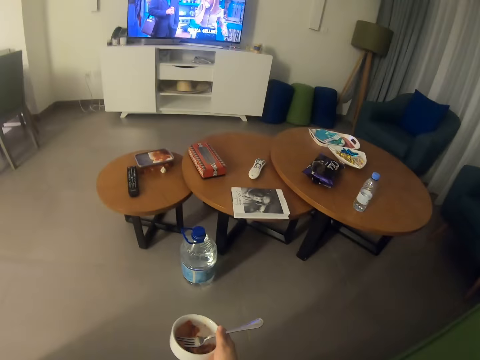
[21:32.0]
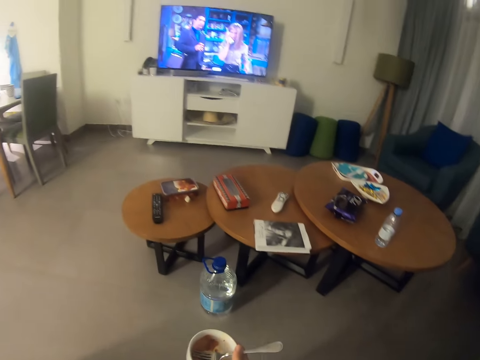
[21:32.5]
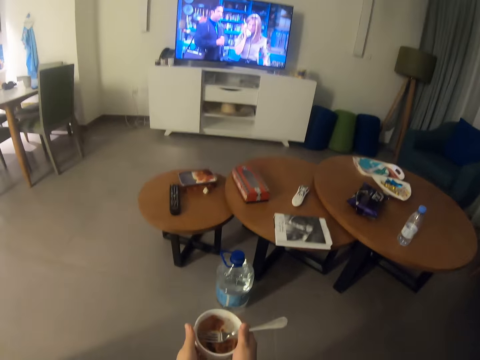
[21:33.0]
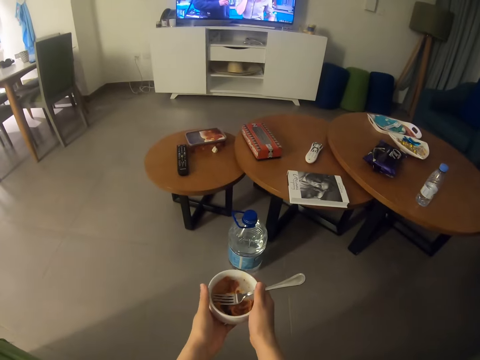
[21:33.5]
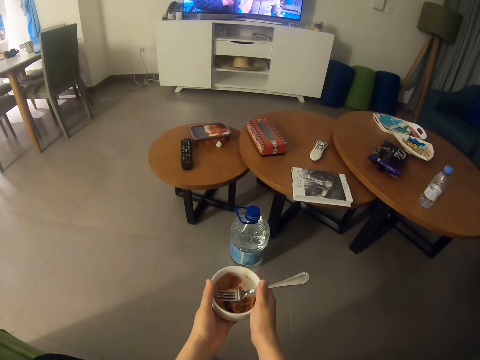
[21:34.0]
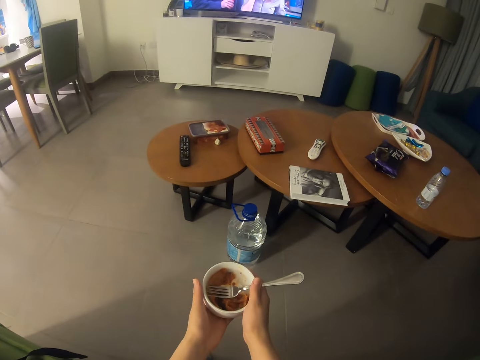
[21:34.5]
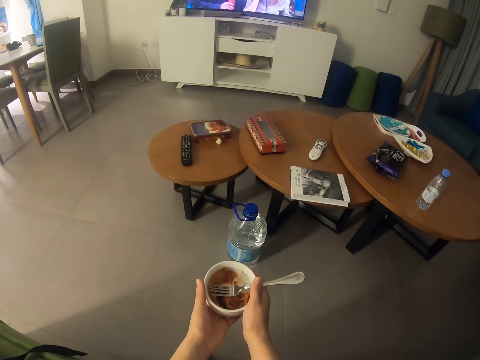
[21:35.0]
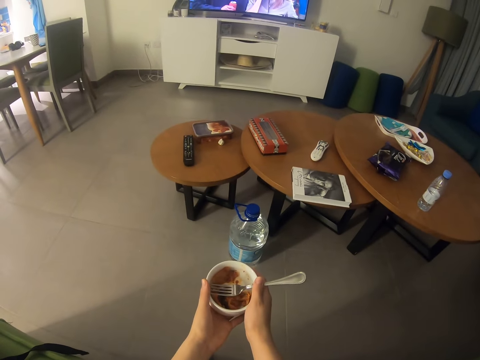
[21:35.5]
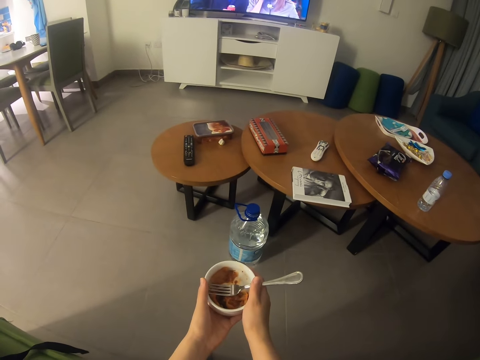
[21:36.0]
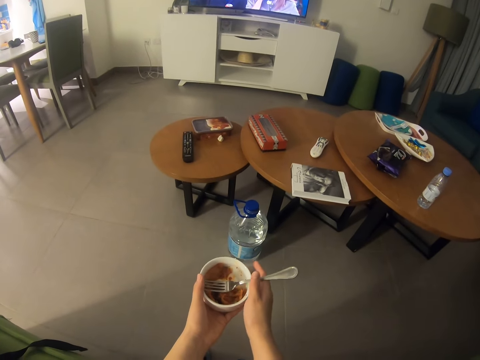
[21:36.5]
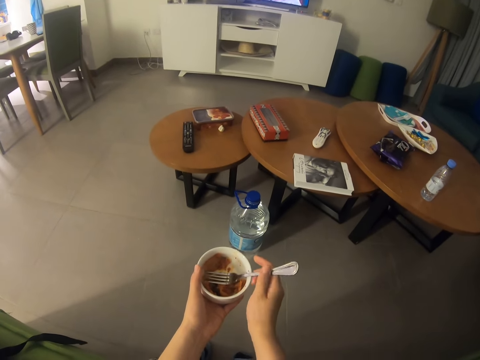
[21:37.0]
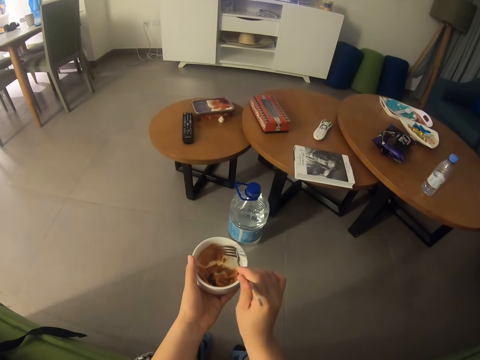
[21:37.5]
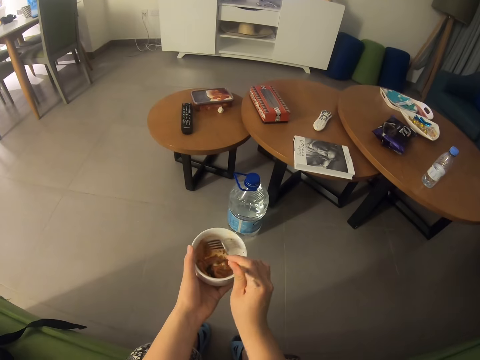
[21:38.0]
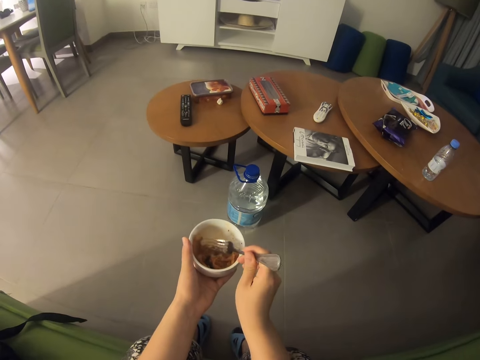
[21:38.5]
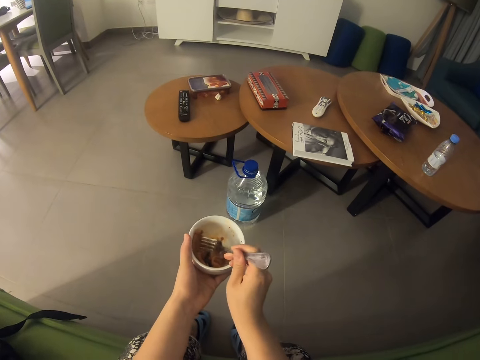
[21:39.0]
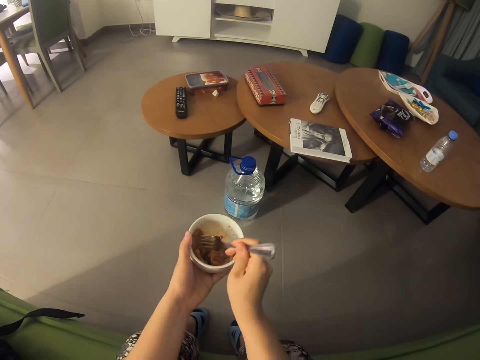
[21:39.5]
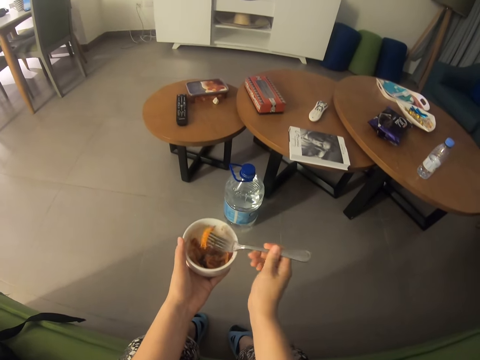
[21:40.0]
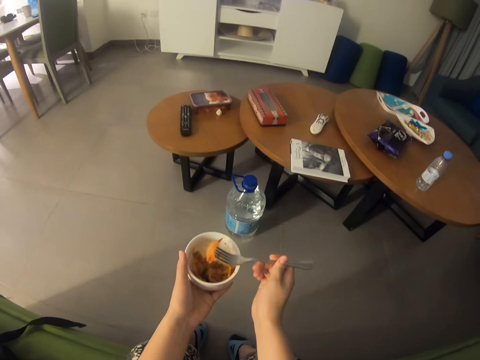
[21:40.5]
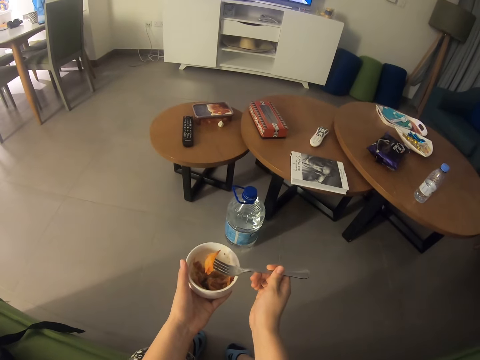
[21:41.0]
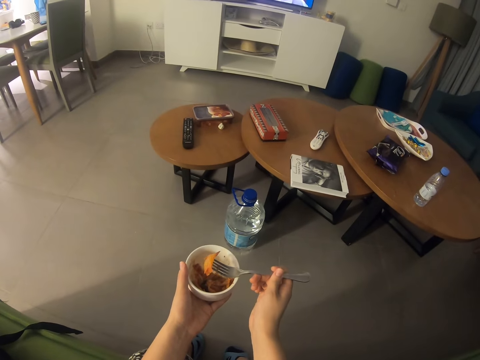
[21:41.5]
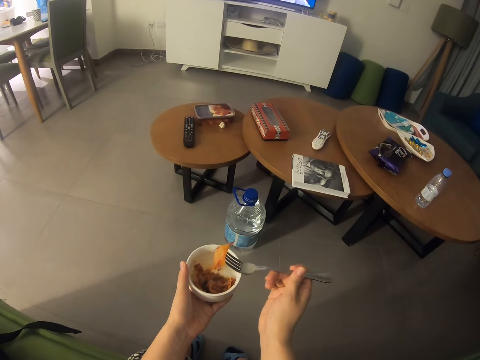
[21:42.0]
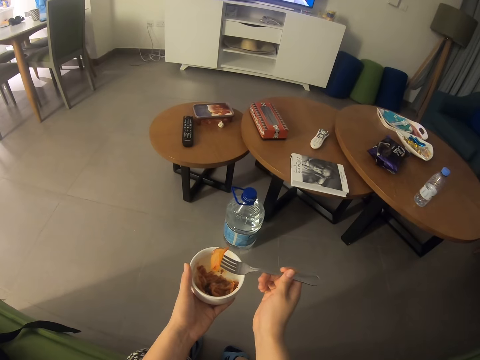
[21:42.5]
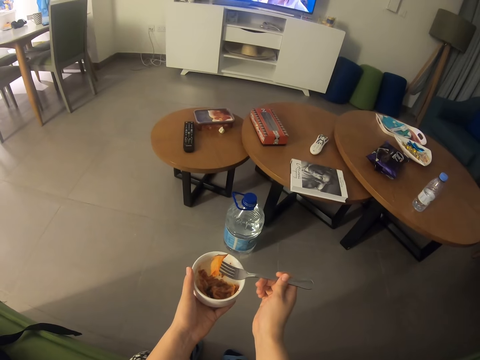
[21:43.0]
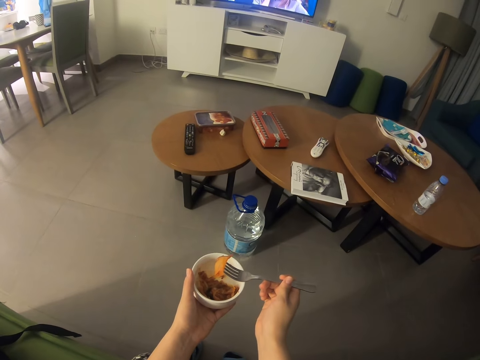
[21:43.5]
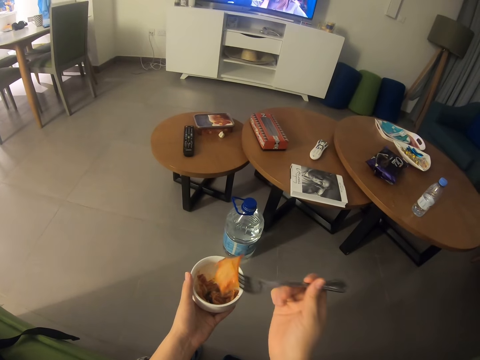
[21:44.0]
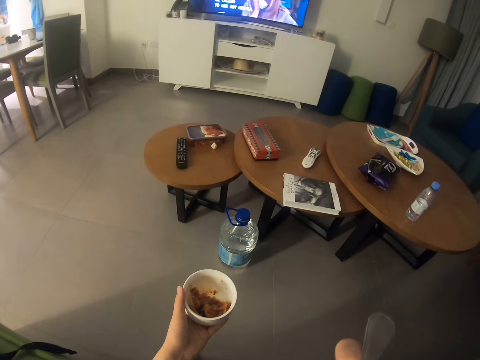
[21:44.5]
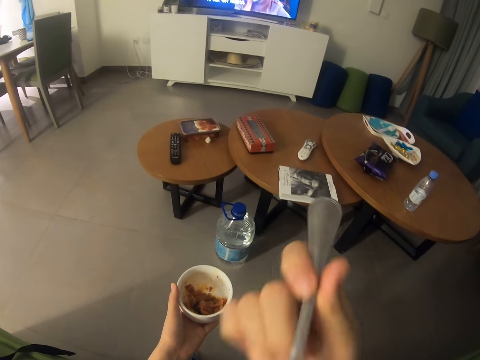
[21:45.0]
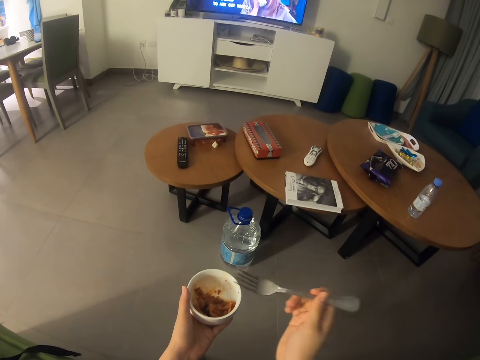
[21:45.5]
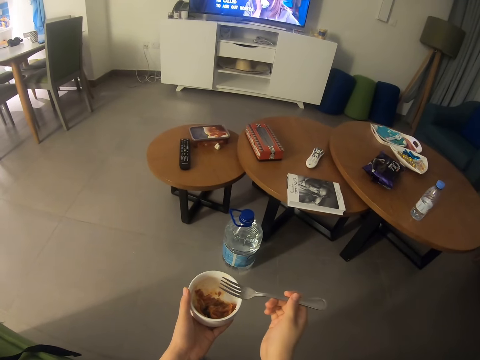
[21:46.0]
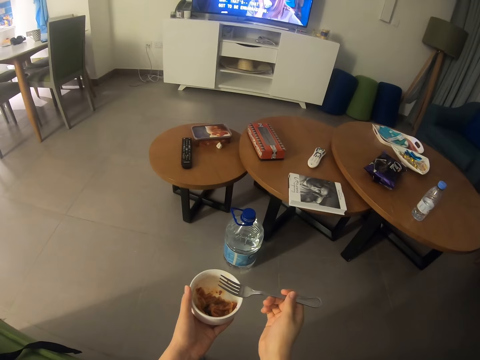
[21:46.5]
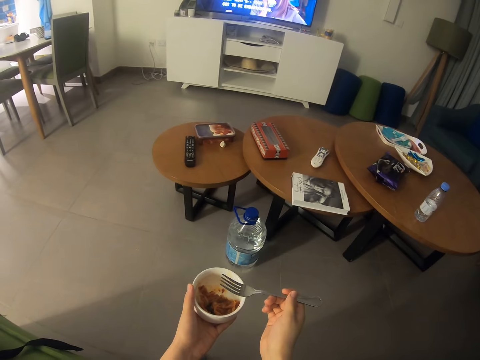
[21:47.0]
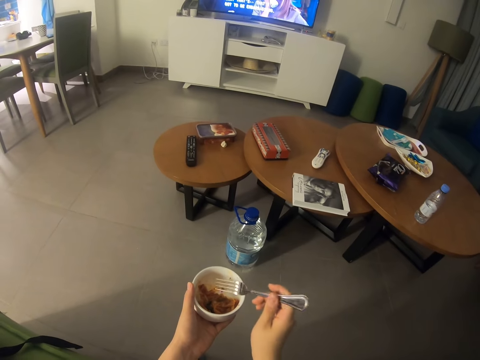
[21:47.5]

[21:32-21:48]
The camera wearer watches the television. They pass the bowl to the left hand. They pick something with the fork. They watch the television. They put something in the mouth. They watch the television.

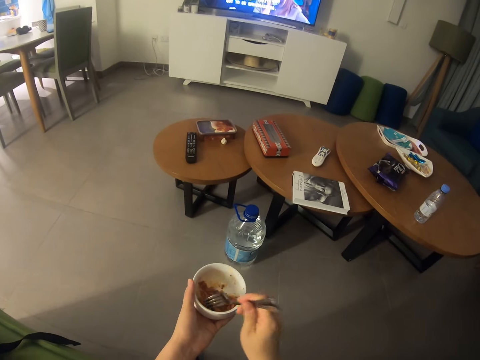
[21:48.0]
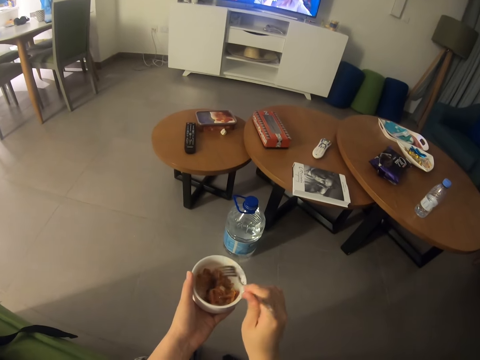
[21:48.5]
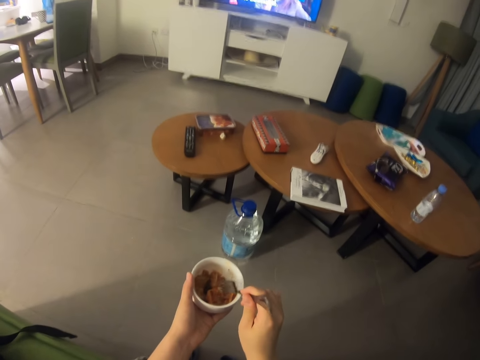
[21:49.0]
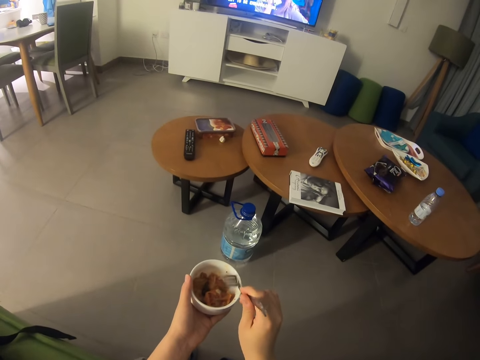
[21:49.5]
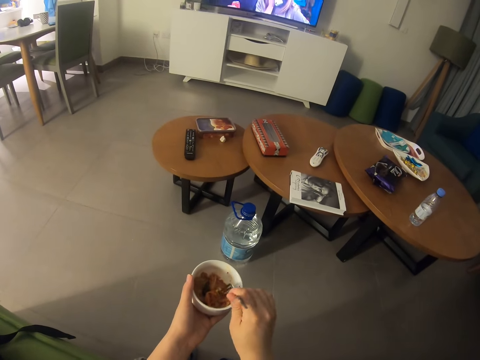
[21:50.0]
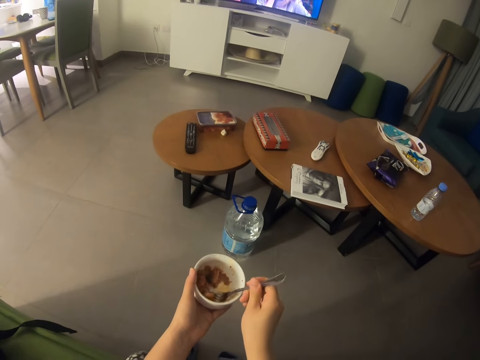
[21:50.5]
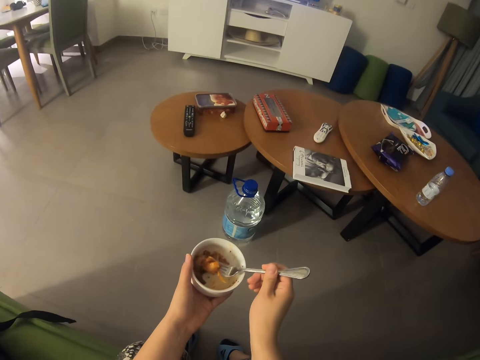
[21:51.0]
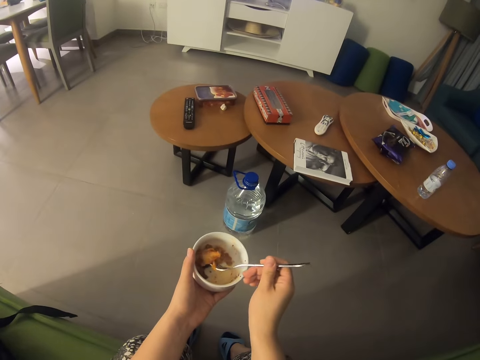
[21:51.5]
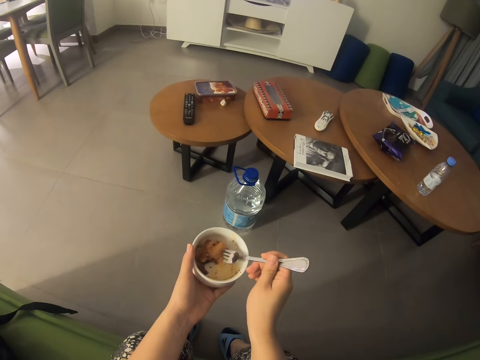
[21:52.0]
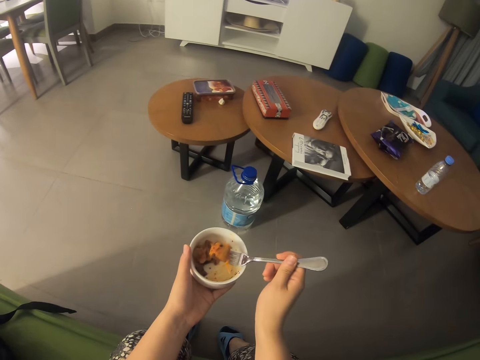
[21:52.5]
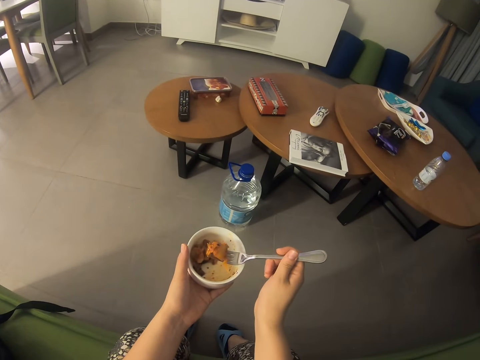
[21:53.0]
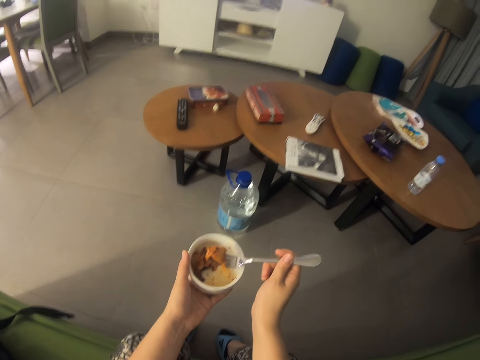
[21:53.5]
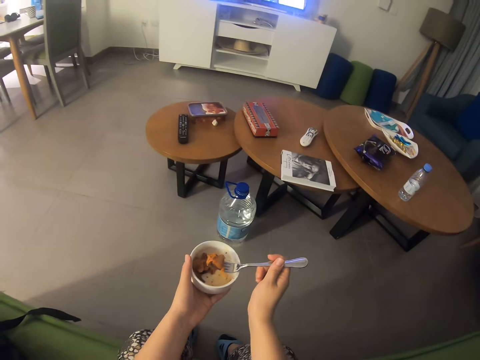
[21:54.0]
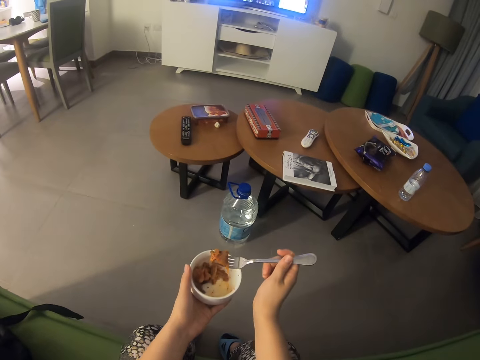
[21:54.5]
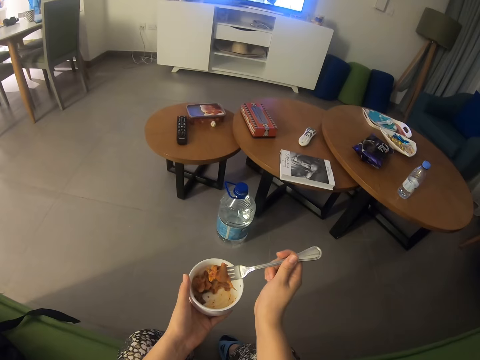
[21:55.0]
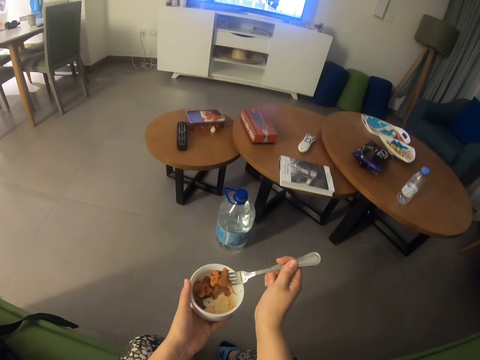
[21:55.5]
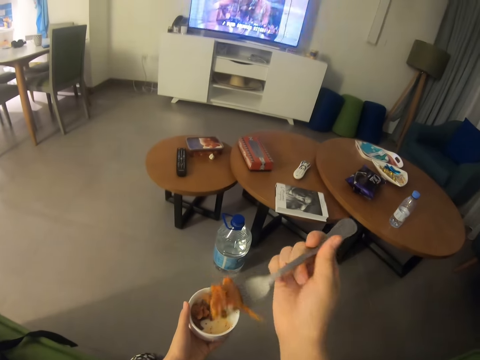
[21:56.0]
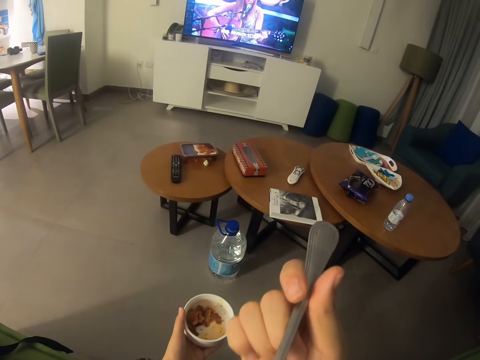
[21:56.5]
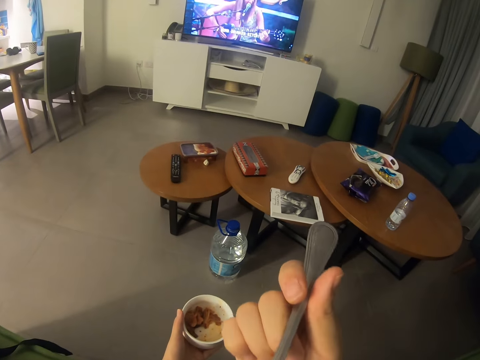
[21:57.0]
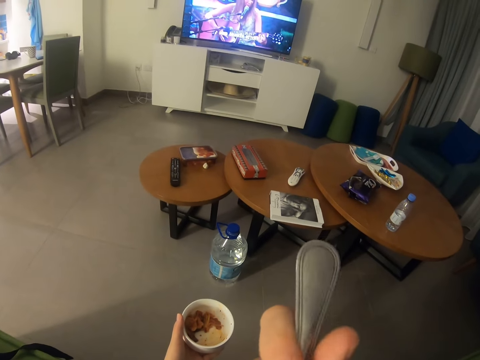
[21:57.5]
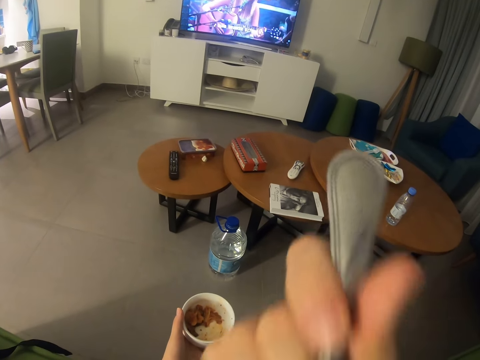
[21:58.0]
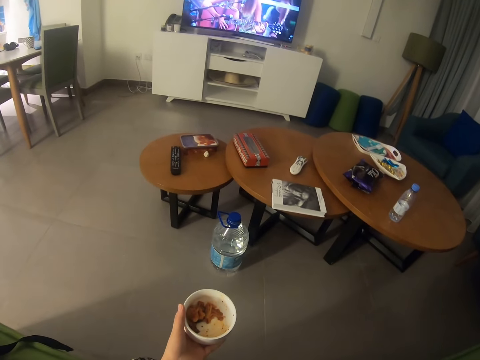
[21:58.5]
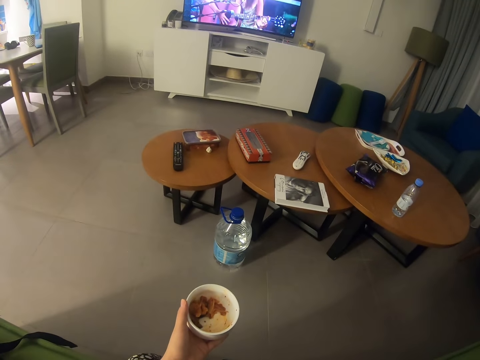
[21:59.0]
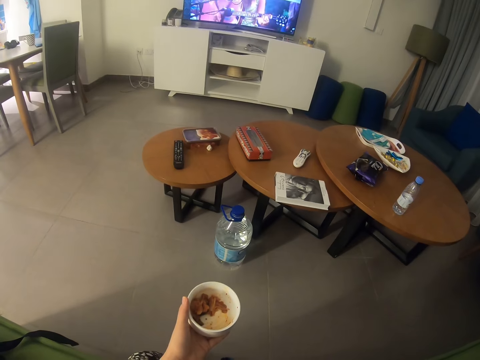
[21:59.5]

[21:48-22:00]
The camera wearer moves the fork. They pick something with the fork. They put something in the mouth. They move the hand.
